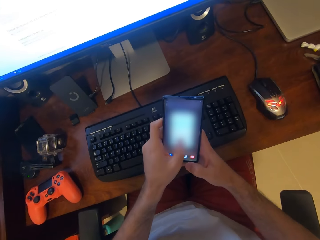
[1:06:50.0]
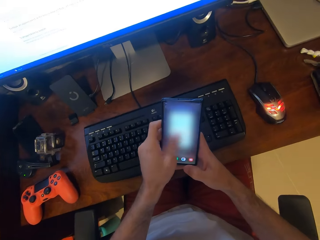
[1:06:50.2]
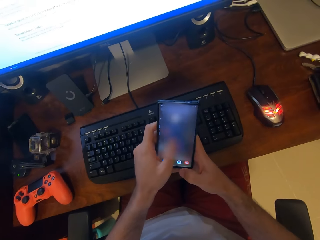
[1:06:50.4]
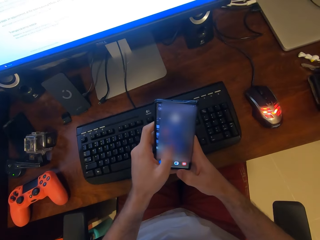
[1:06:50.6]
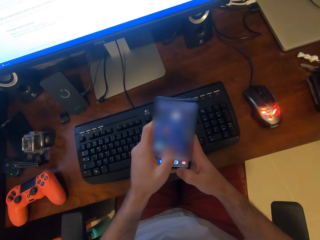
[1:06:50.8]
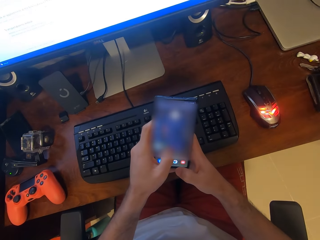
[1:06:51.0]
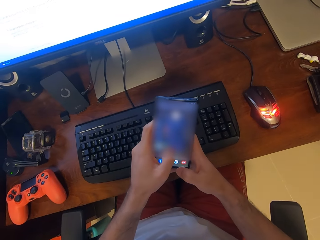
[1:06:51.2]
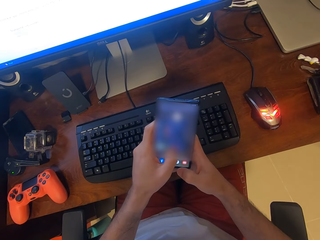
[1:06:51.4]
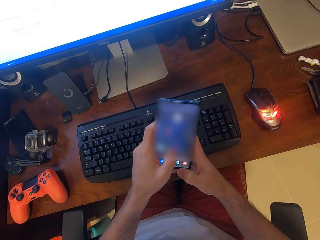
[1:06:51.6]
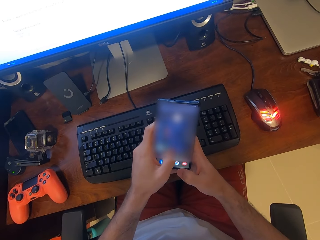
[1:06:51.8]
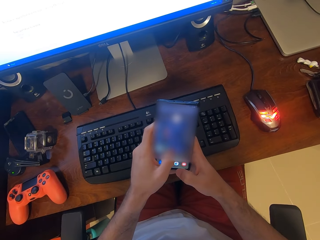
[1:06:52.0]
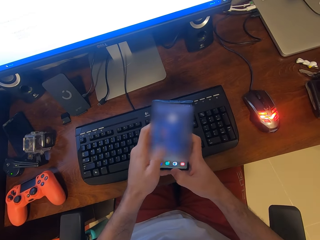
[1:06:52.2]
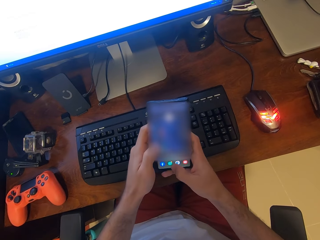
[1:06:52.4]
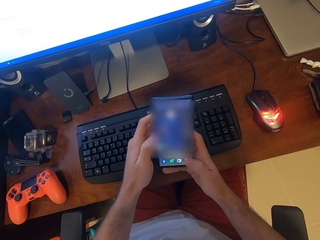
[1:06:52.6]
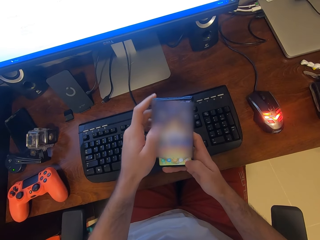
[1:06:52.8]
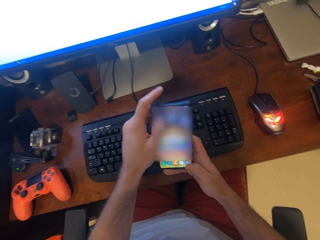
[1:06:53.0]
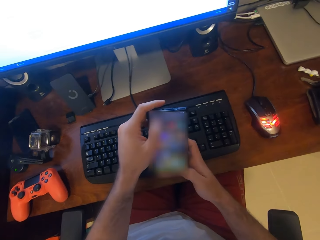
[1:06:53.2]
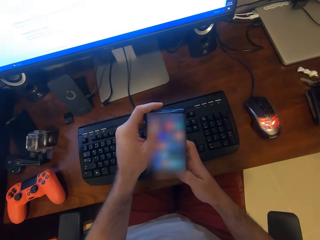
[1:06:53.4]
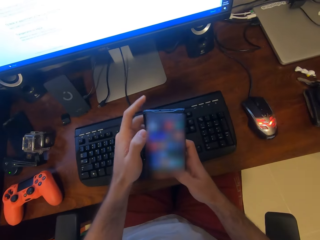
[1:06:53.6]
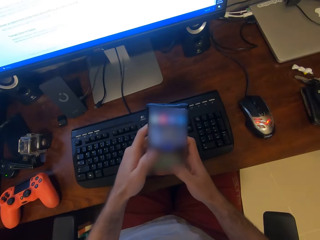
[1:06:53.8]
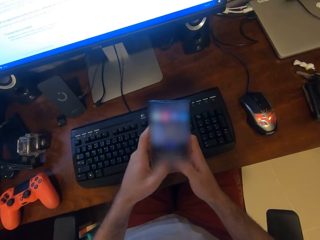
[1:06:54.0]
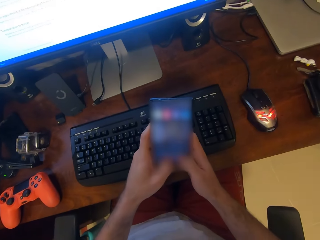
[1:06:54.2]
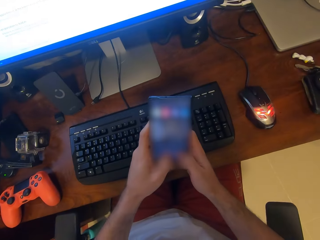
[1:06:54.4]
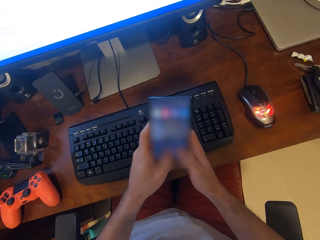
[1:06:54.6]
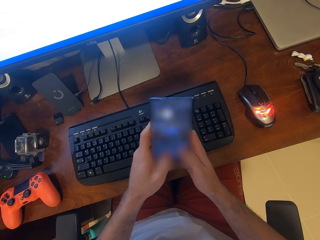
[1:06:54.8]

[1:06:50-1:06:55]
The camera wearer scrolls the phone.

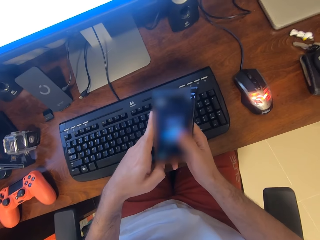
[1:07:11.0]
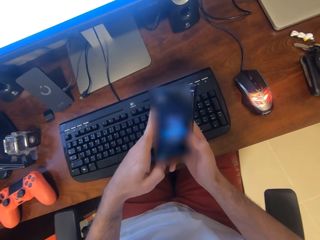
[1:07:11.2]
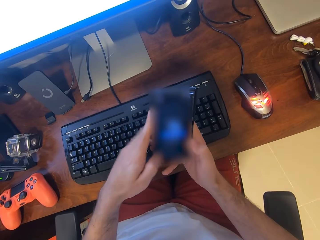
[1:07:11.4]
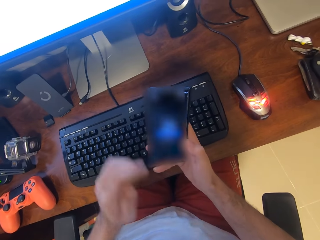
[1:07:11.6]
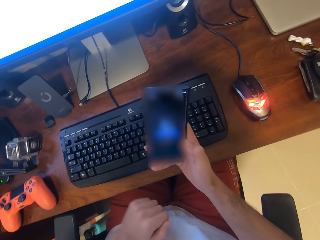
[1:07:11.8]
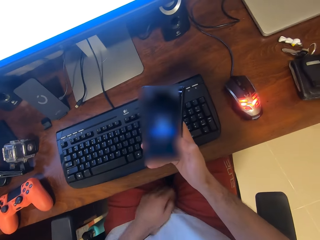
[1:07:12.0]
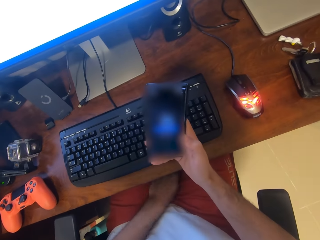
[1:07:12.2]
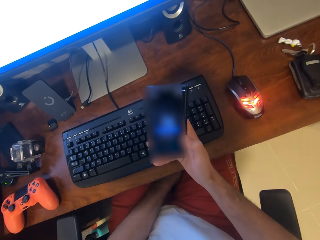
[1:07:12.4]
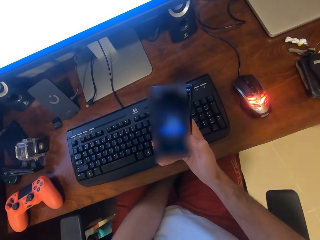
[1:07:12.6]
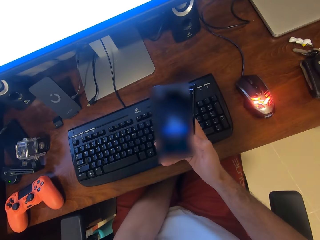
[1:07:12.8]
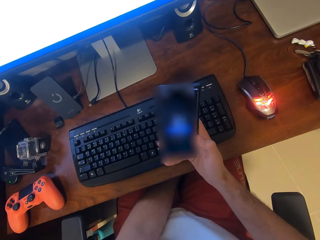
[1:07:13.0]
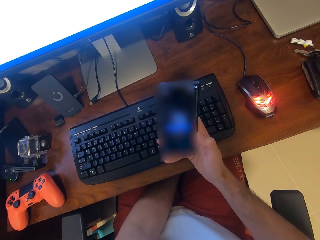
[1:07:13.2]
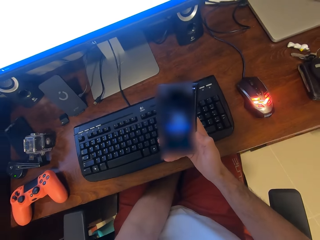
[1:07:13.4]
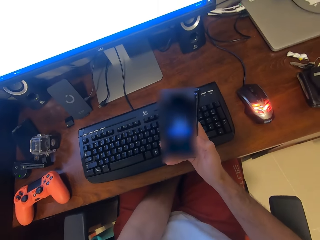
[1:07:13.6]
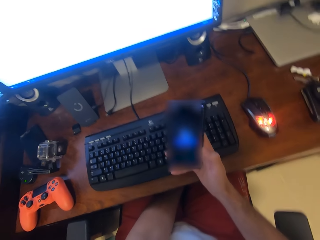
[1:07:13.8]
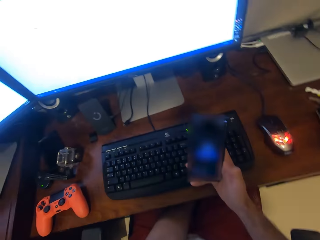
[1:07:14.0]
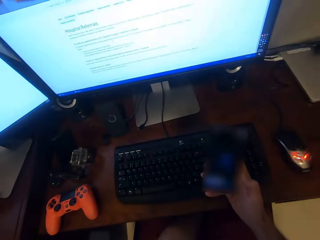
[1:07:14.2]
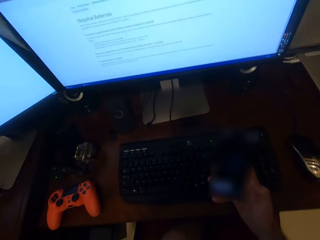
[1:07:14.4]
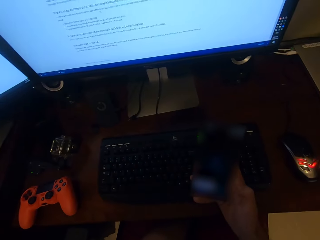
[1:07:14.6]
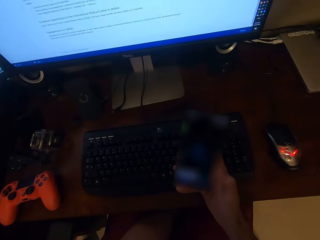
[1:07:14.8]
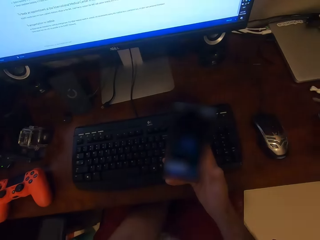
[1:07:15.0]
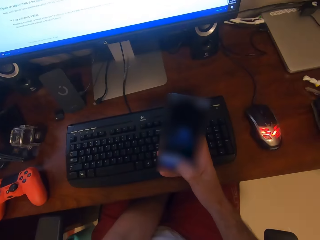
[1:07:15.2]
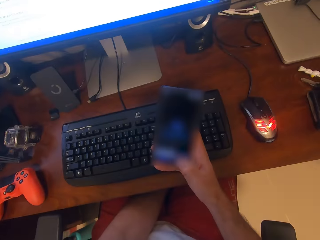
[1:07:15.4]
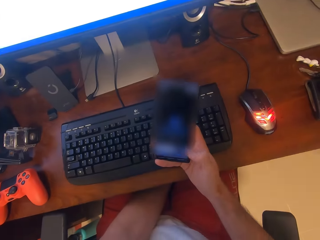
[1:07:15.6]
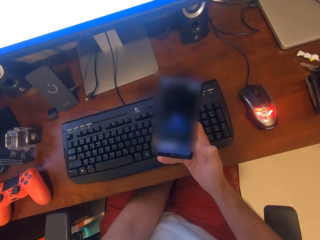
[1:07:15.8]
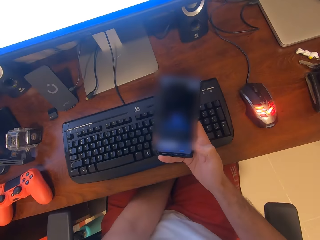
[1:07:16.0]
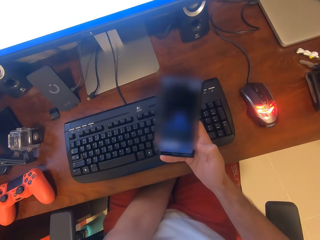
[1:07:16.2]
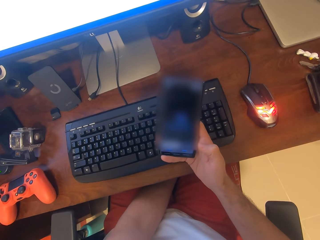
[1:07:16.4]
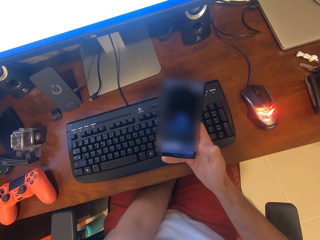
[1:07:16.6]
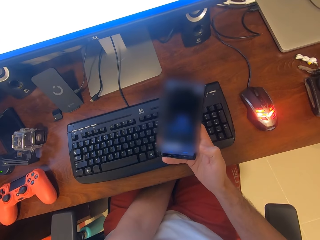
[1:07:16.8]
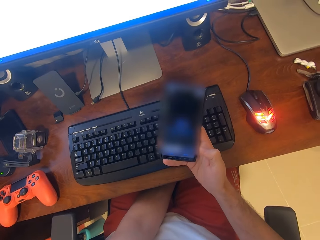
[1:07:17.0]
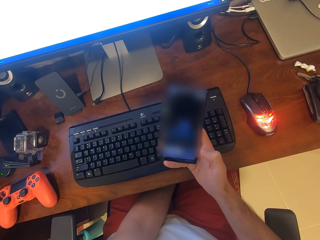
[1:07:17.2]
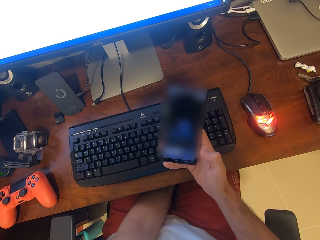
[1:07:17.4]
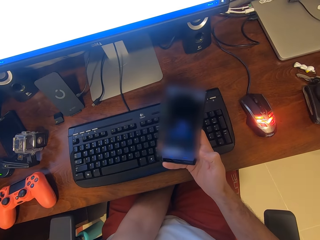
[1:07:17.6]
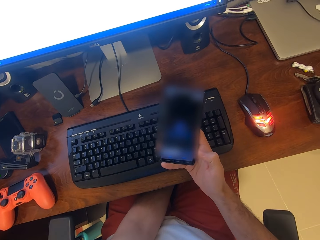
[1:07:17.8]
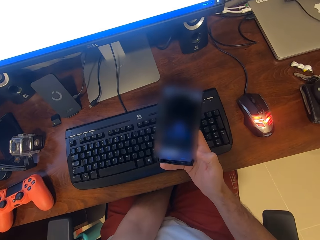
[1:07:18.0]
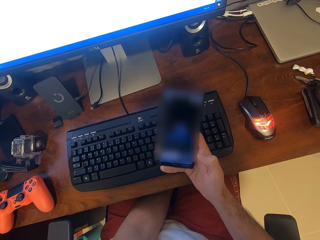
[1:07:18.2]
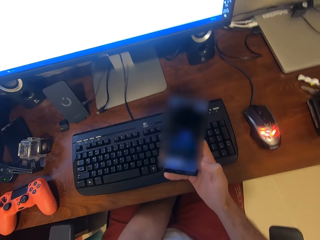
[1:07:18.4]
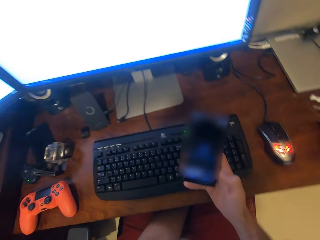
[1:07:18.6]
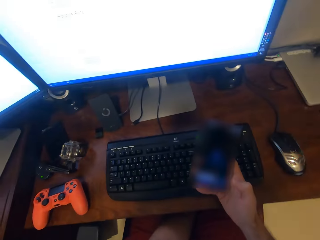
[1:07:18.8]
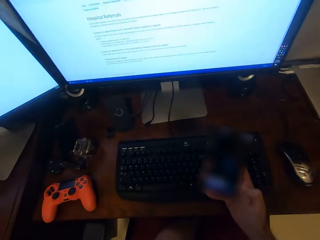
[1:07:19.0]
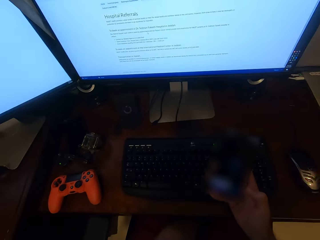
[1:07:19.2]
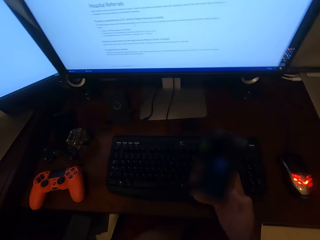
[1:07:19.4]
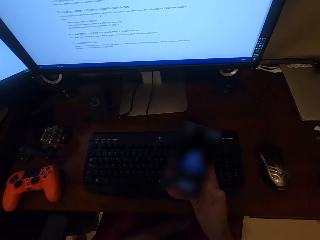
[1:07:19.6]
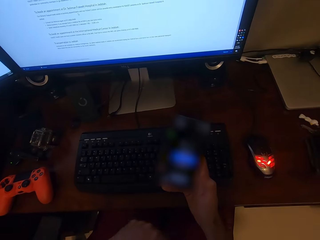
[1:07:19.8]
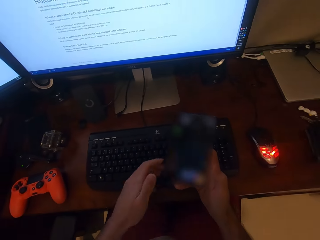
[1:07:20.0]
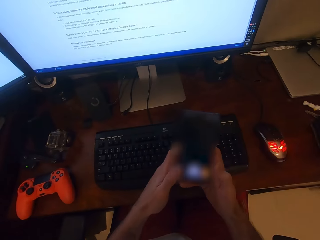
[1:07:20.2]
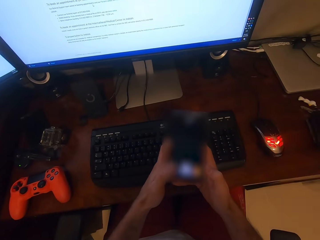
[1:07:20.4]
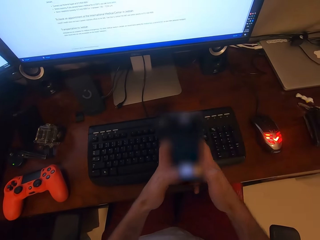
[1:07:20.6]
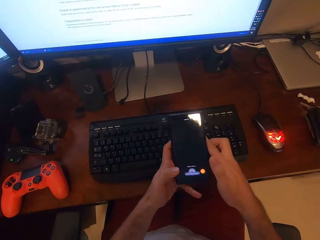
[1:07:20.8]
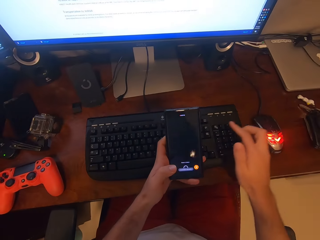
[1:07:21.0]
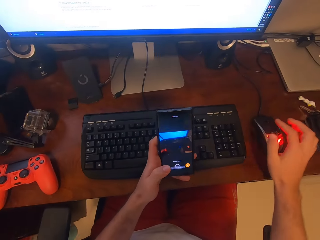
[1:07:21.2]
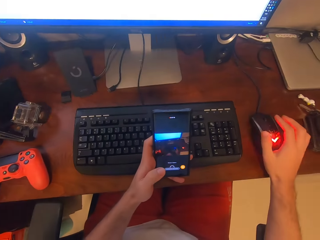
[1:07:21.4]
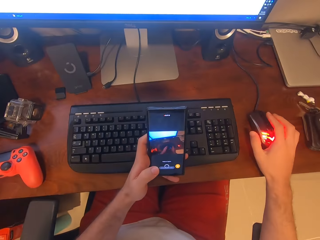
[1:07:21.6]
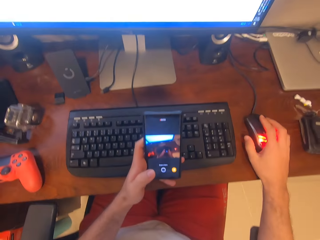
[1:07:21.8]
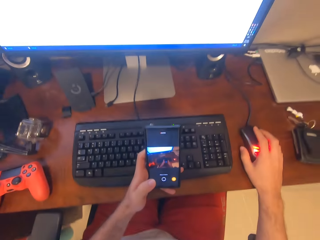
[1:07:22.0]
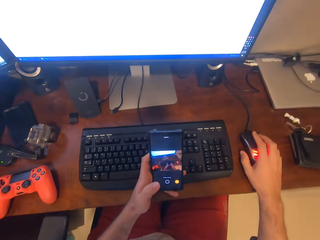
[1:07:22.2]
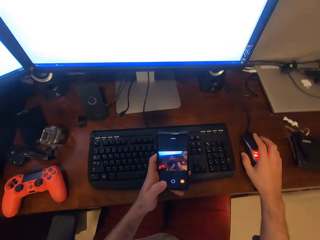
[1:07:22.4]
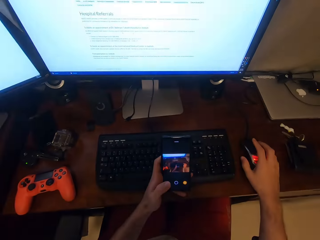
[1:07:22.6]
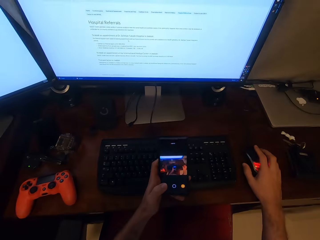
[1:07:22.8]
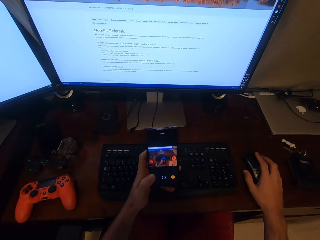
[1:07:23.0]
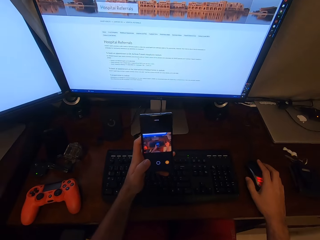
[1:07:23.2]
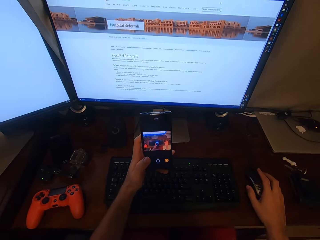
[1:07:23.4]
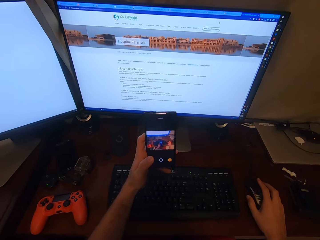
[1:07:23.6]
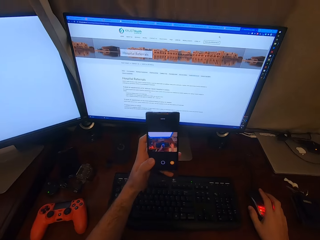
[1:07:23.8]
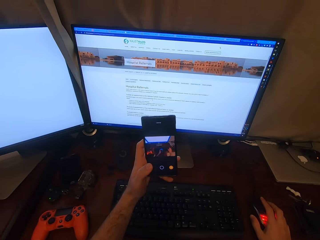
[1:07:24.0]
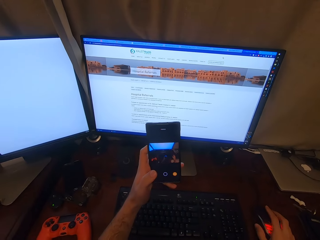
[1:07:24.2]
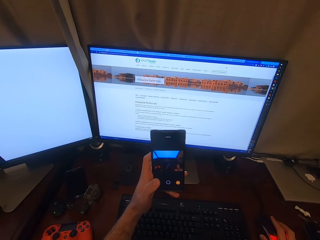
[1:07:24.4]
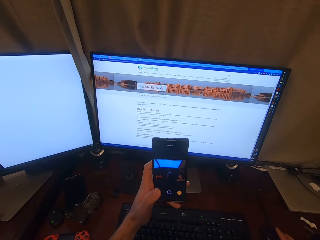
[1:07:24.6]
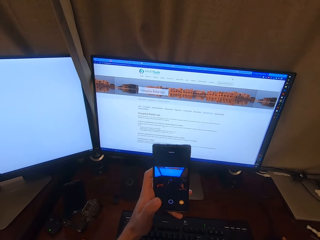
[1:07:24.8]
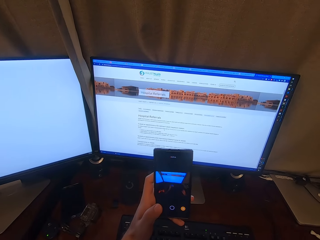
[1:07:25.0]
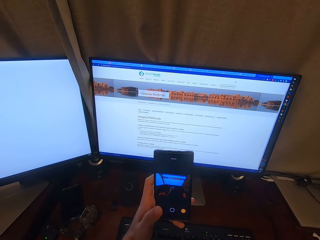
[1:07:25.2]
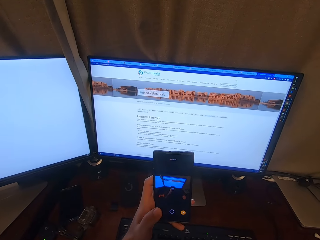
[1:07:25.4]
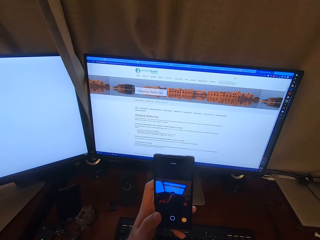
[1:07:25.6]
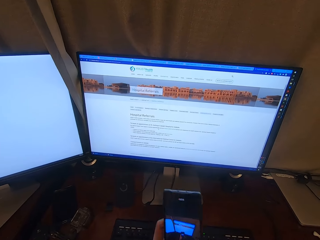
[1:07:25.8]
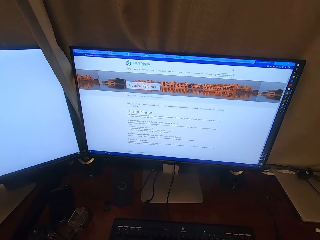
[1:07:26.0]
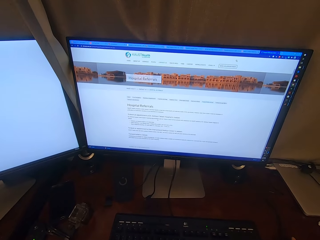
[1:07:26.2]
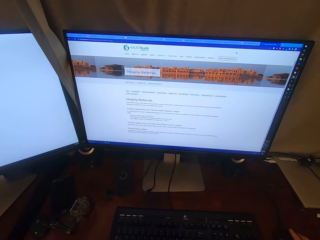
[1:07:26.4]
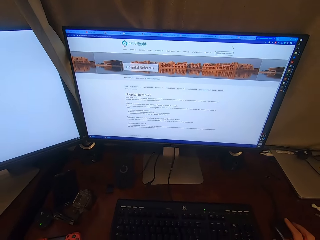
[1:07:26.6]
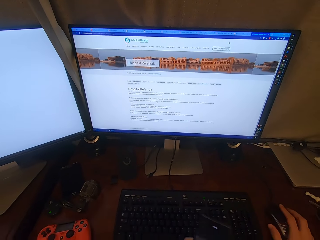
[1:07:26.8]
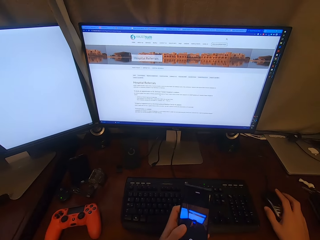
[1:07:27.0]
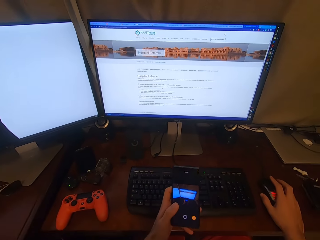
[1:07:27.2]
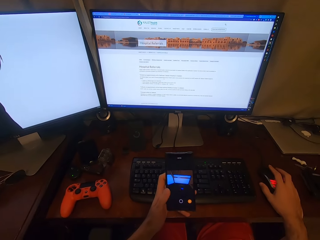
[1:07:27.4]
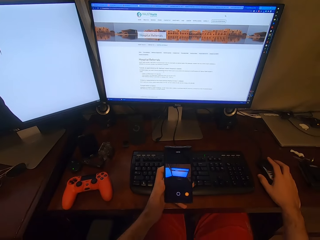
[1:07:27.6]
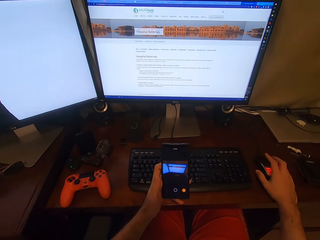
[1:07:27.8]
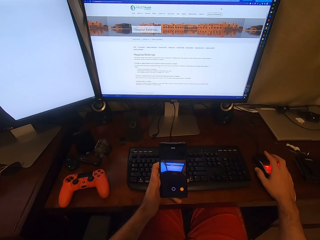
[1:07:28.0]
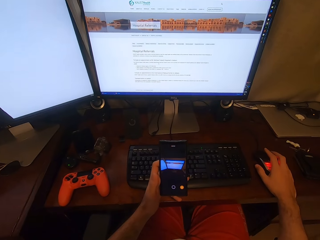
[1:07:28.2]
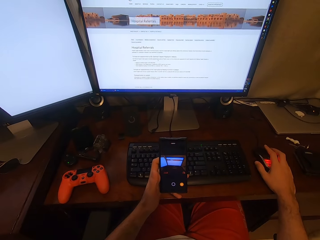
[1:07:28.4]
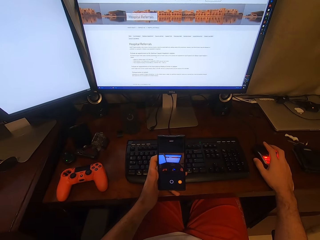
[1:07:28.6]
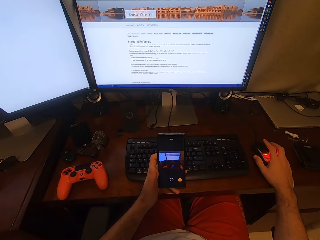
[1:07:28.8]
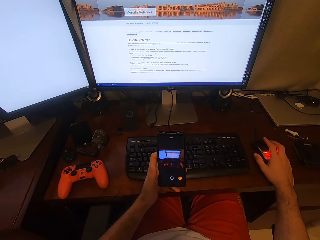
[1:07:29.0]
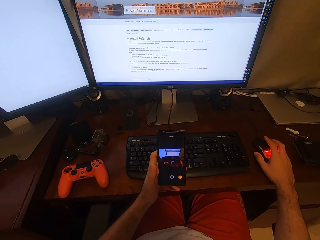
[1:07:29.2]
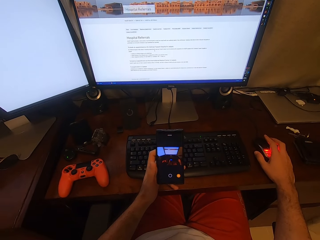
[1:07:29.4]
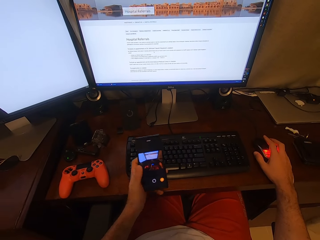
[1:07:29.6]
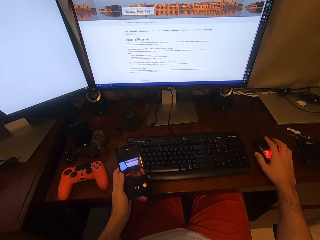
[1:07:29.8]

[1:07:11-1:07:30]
The camera wearer puts the left hand under the table, on the thighs. They turn around. They scroll the phone. They hold the phone with both hands. They scroll the phone. They operate the desktop with the mouse. They hold the mouse. They hold the phone. They take a snap of the screen with the phone. They hold the mouse. They take pictures with the phone again.
